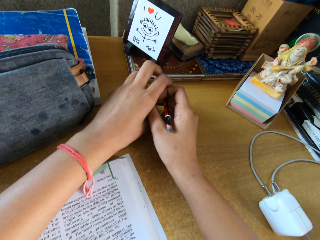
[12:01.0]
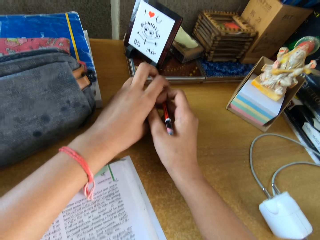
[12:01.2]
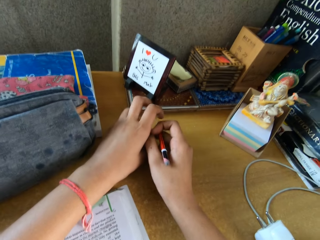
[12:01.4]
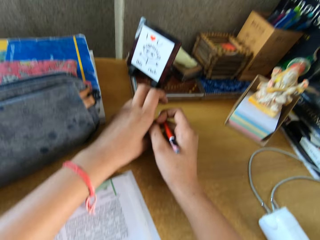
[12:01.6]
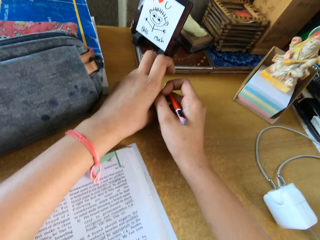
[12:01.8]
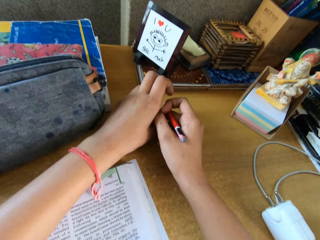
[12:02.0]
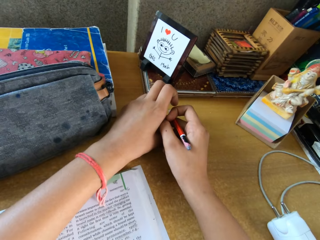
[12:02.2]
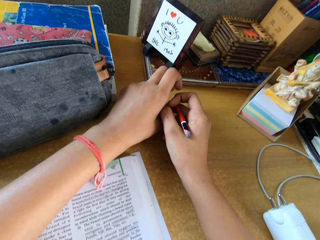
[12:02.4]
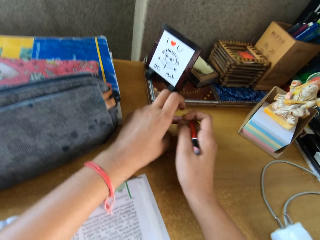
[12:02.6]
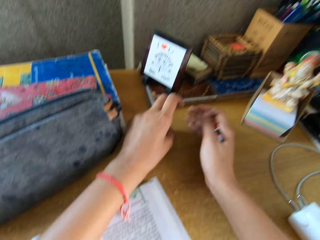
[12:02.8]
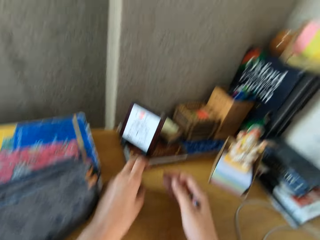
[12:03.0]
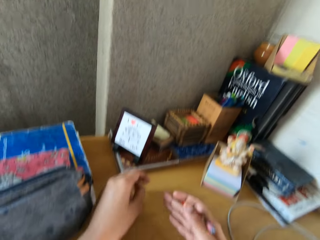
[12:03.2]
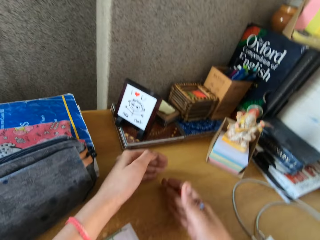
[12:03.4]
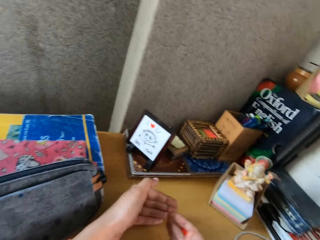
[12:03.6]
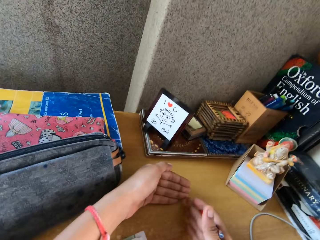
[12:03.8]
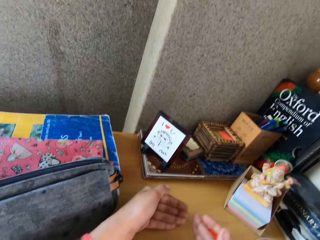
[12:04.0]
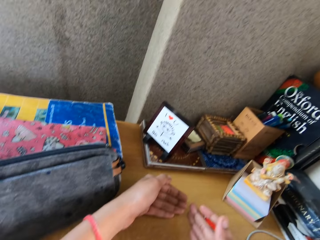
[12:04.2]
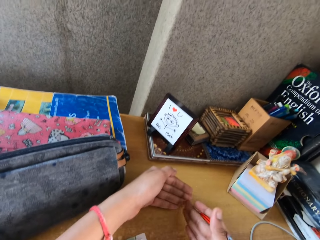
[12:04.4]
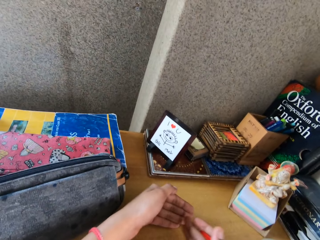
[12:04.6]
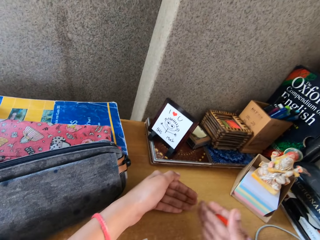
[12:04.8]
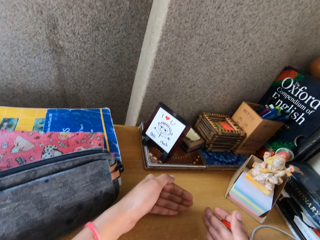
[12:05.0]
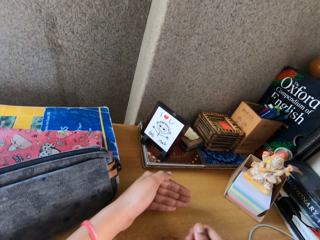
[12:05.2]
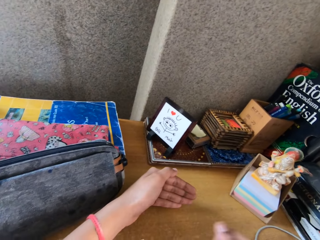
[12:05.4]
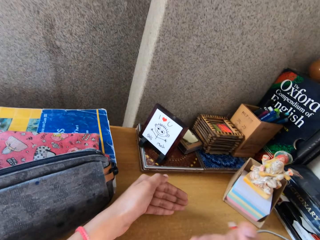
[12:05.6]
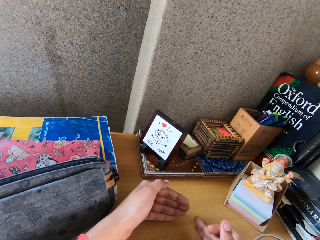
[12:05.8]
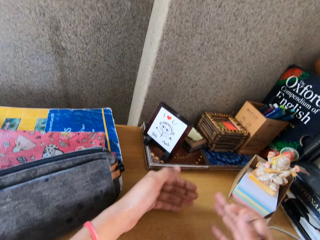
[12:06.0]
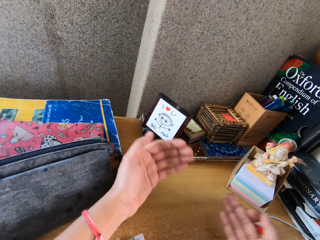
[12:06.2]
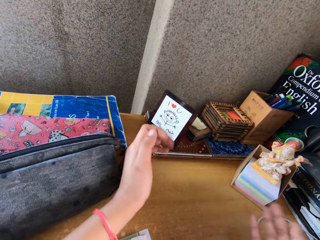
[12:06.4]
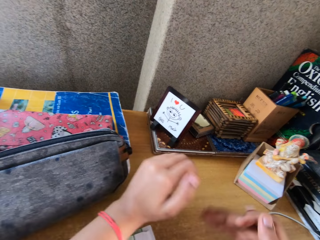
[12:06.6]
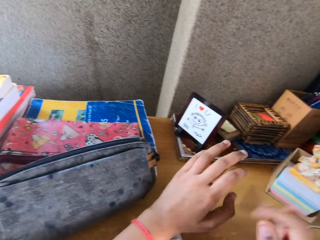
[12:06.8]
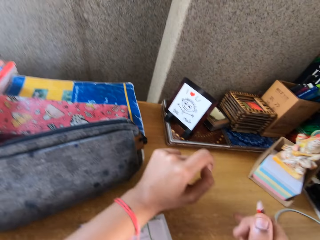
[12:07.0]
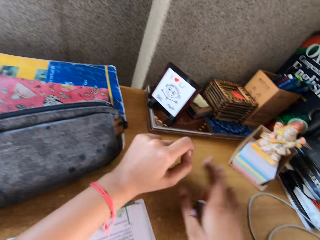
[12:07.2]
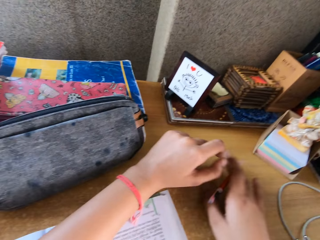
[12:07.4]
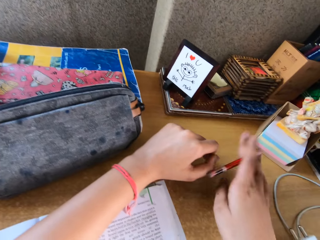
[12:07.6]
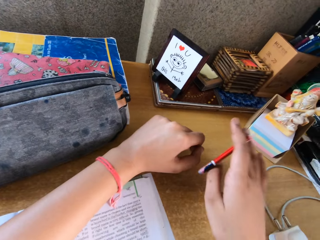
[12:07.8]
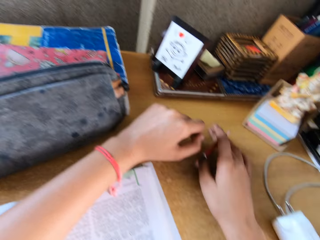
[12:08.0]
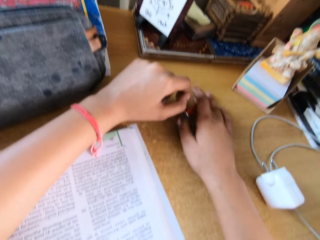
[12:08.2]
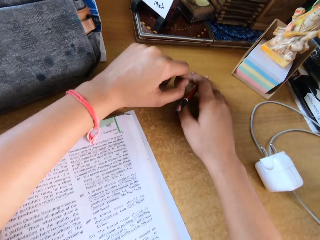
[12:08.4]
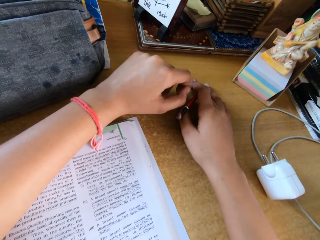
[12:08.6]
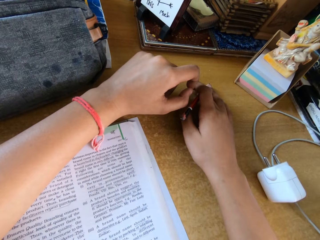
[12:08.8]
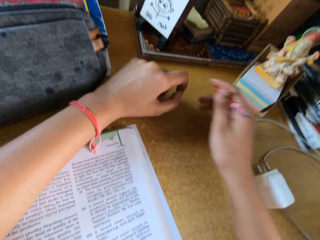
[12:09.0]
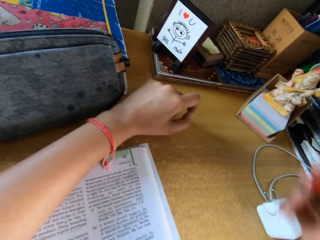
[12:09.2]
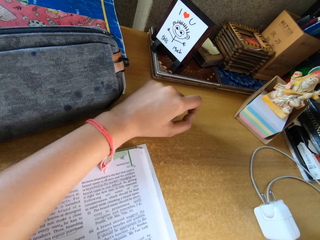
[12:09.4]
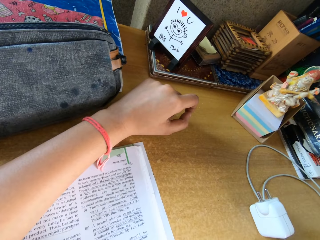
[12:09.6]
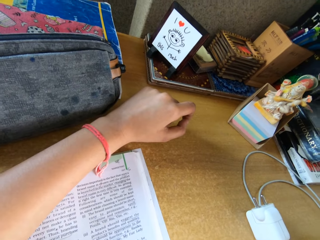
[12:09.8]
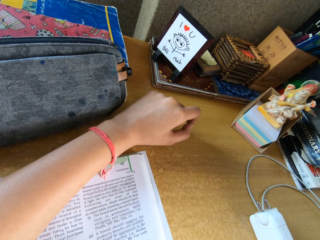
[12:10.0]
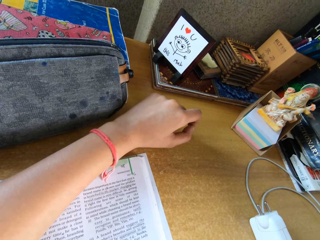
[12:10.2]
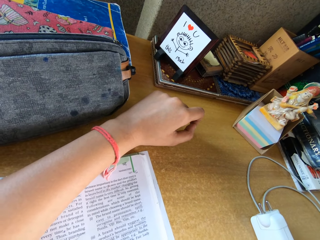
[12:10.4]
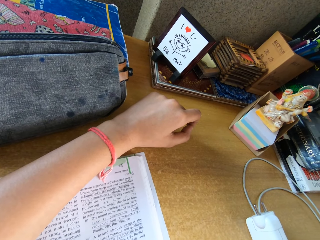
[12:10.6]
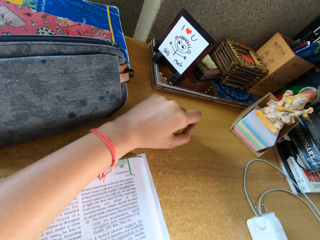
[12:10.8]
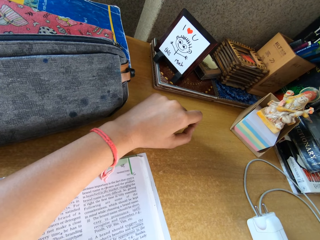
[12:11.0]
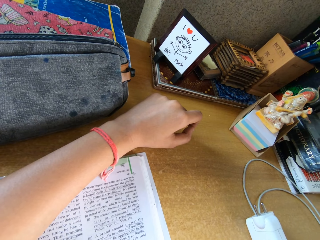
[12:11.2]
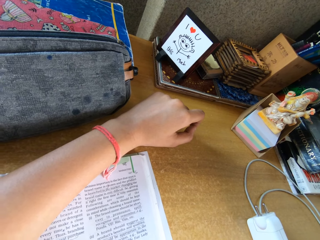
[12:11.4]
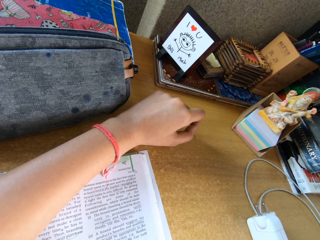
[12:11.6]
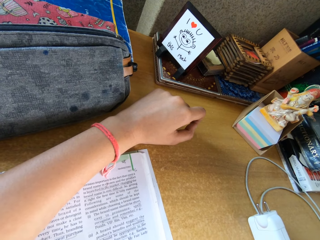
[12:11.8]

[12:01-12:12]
The camera wearer hits the hand on the table. They raise up the arm.

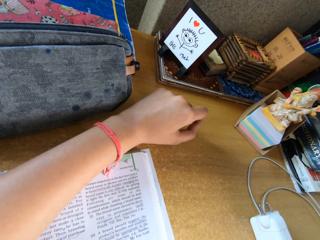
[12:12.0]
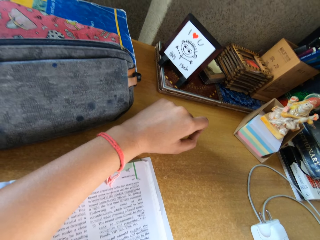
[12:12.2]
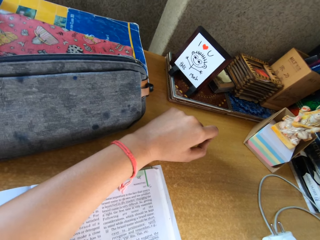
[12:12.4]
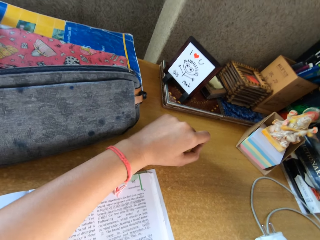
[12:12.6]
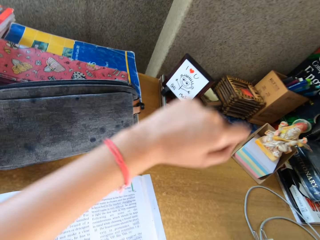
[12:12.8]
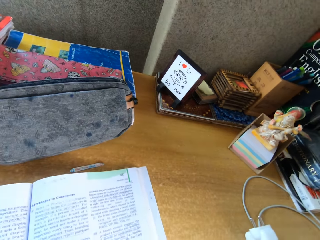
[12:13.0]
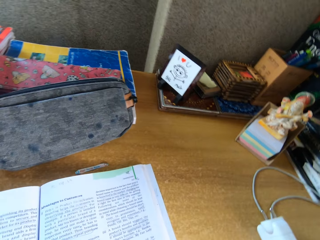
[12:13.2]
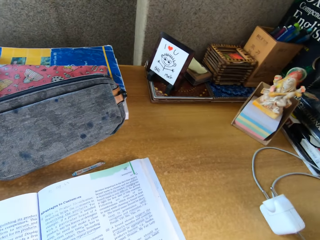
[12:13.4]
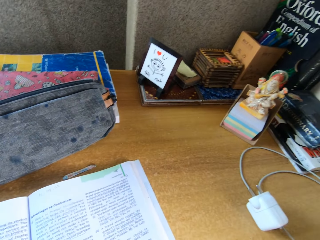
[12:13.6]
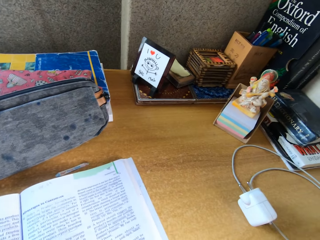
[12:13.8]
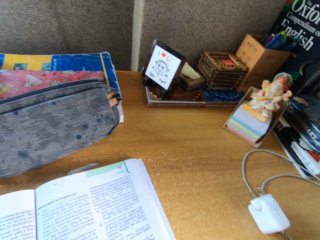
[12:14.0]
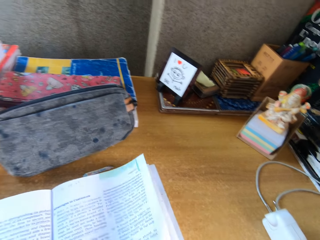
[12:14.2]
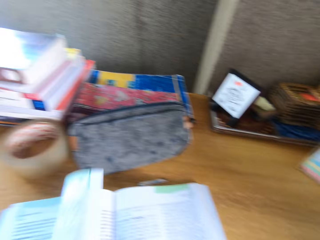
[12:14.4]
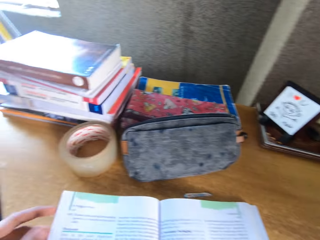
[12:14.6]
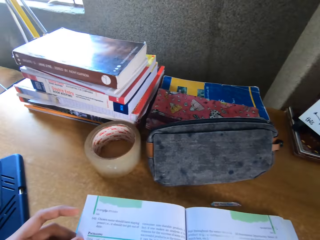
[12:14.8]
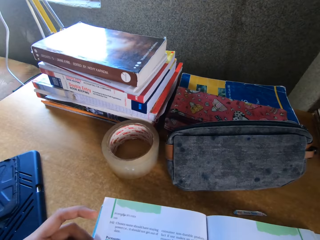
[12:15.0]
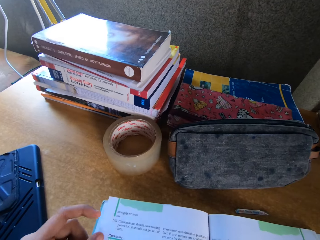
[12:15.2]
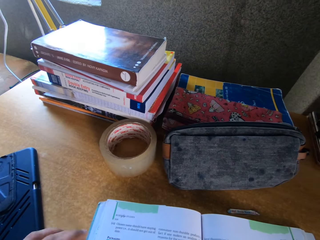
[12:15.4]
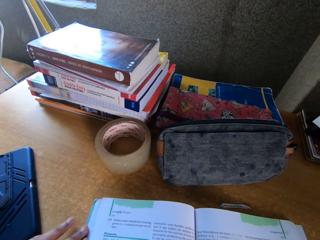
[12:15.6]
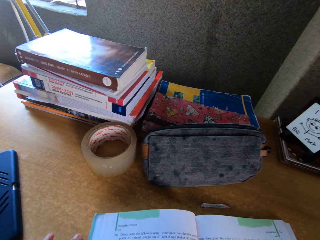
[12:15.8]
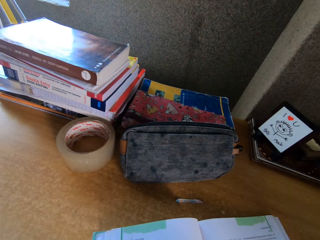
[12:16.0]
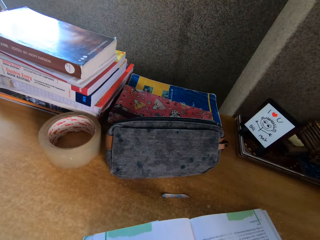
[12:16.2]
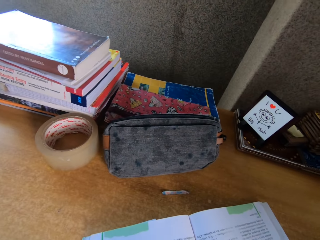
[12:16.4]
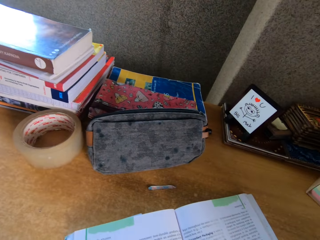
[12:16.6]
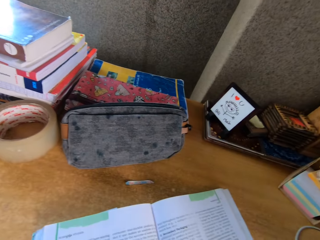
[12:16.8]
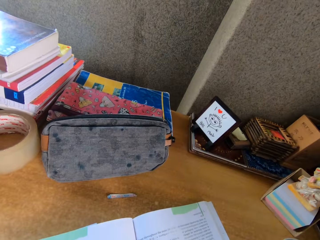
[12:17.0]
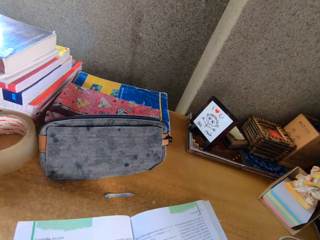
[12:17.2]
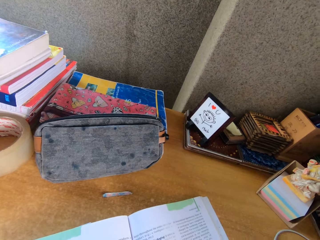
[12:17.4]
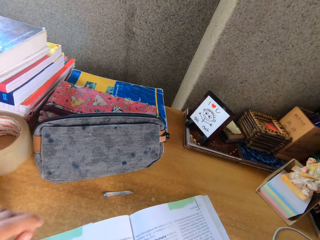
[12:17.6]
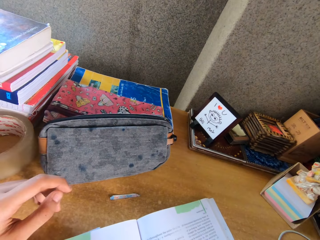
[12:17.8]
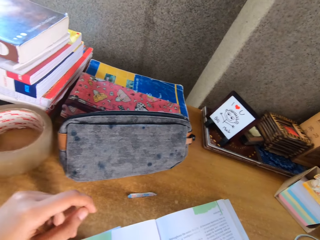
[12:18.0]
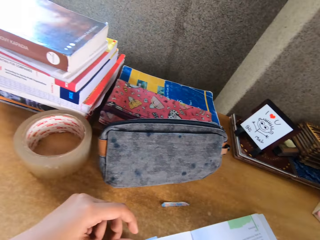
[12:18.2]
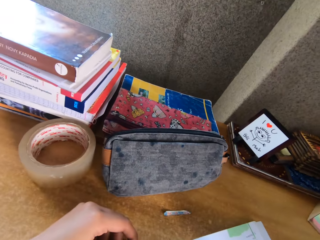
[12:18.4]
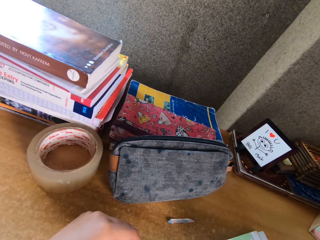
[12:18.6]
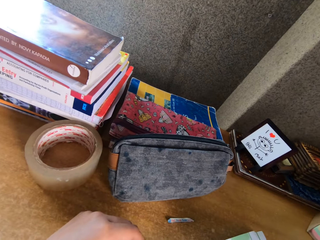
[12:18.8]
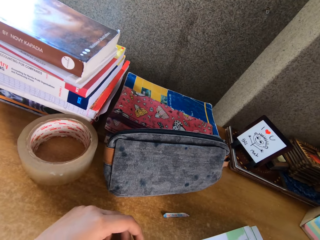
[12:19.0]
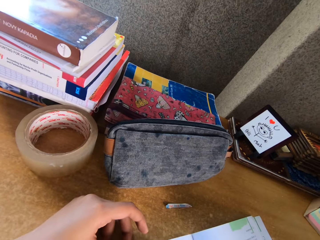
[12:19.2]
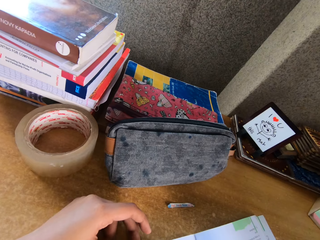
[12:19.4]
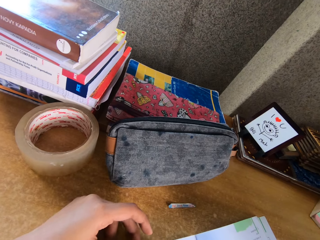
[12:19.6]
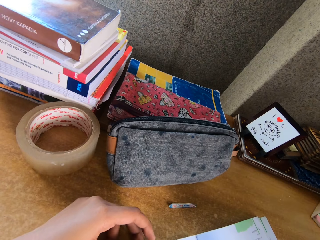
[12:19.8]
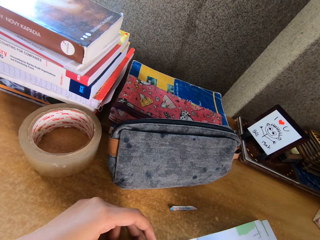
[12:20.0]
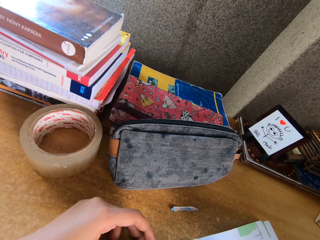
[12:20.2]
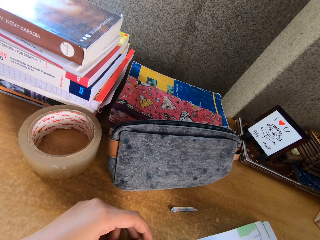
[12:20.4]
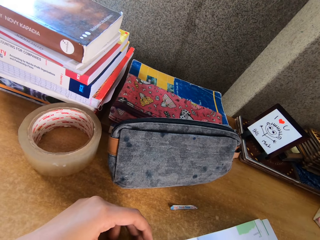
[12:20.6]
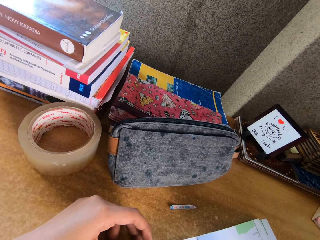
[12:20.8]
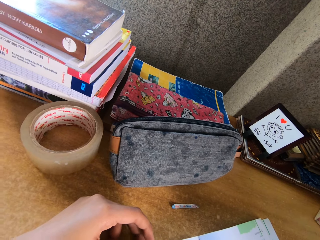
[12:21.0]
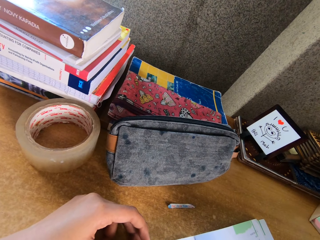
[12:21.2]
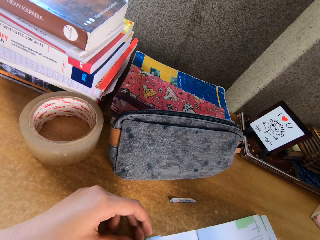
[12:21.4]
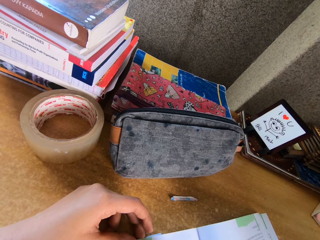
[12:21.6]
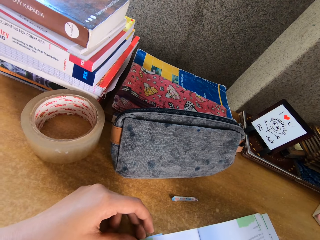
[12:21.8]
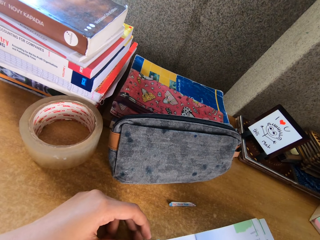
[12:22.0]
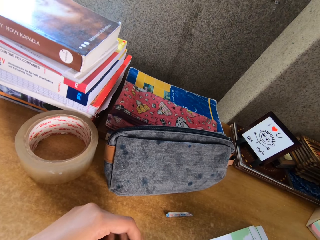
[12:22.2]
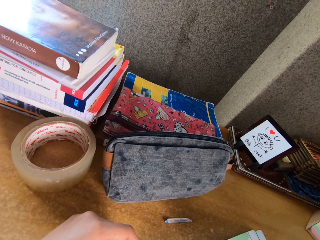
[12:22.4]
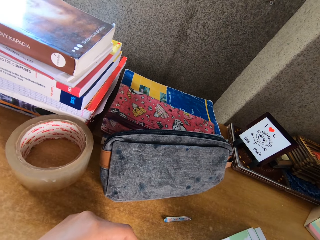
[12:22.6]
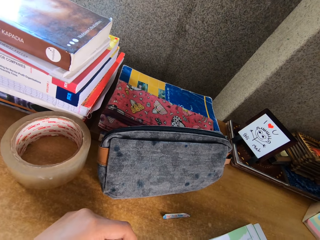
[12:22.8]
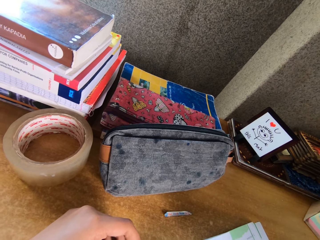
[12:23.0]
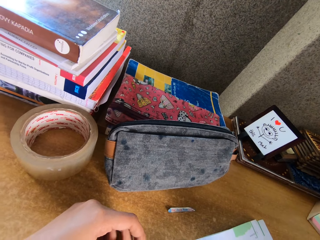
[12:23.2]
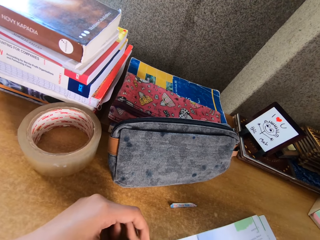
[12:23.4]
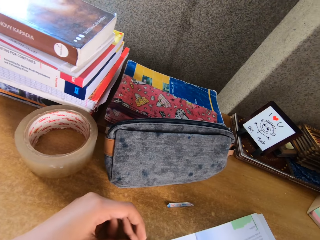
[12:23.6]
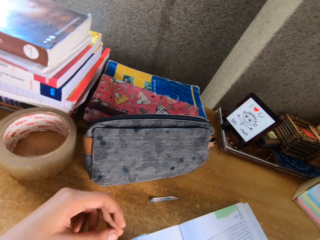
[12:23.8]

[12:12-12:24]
The camera wearer flips a page of the book. They open the book. They push the book across the table. They converse with a woman.
